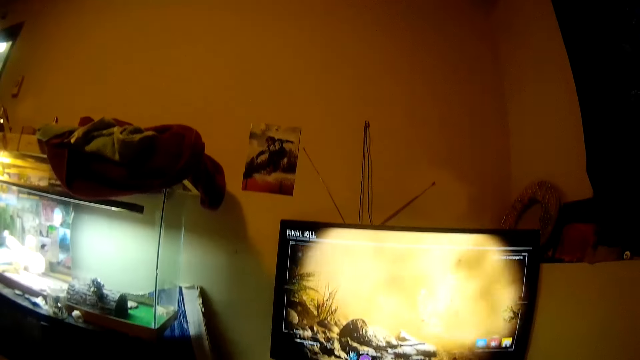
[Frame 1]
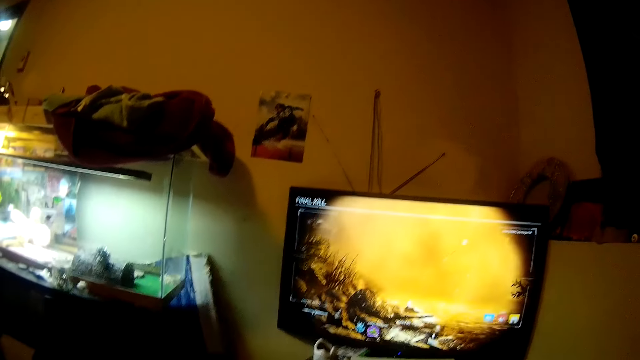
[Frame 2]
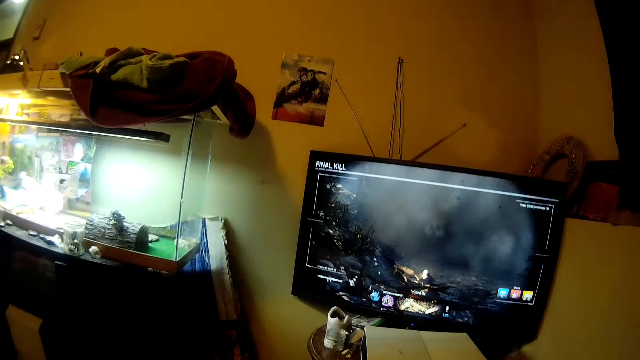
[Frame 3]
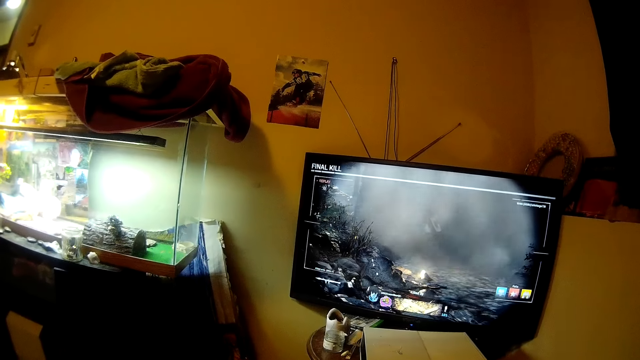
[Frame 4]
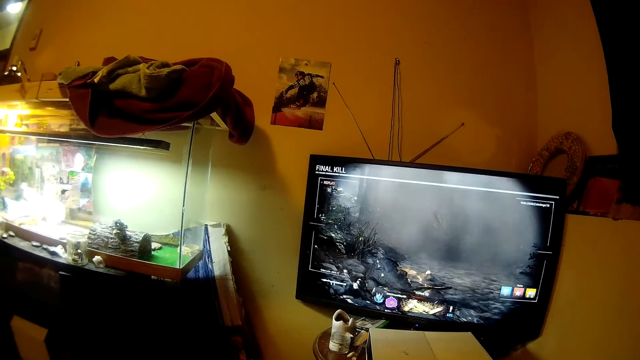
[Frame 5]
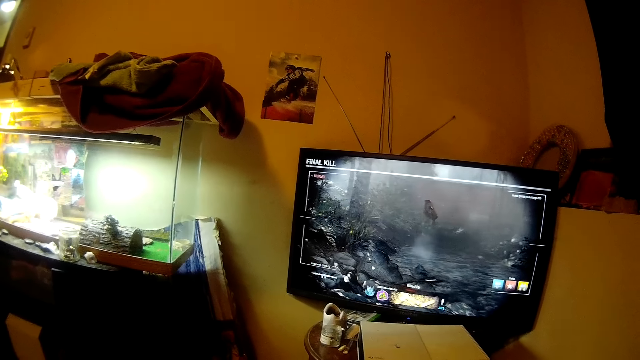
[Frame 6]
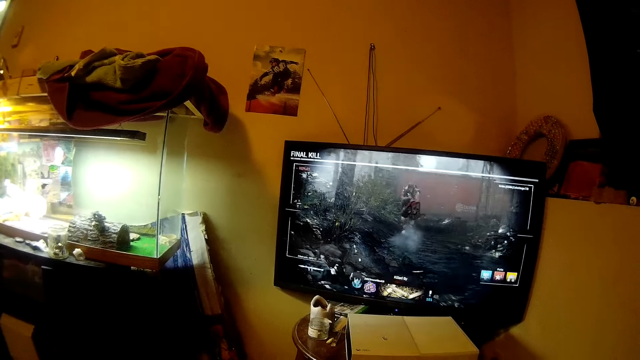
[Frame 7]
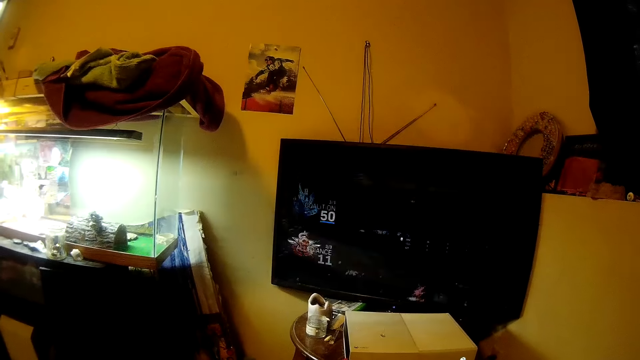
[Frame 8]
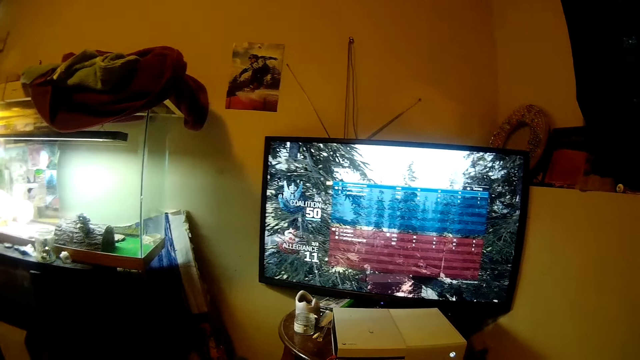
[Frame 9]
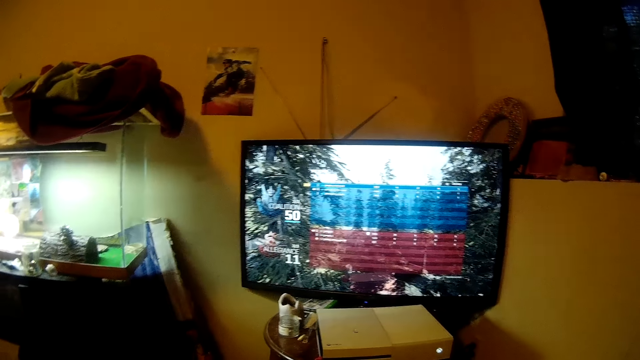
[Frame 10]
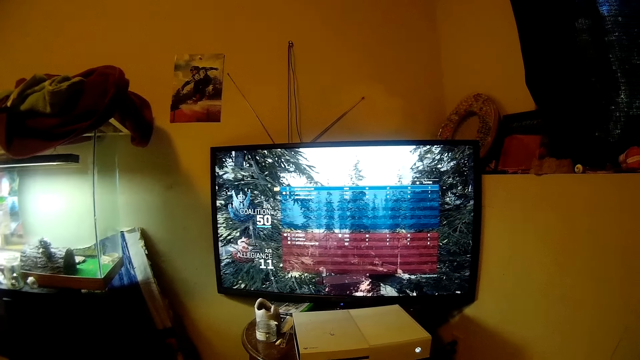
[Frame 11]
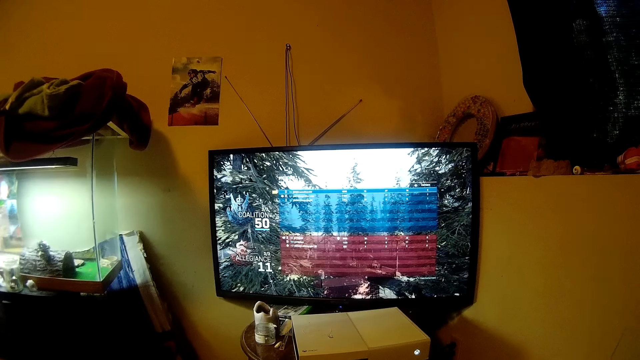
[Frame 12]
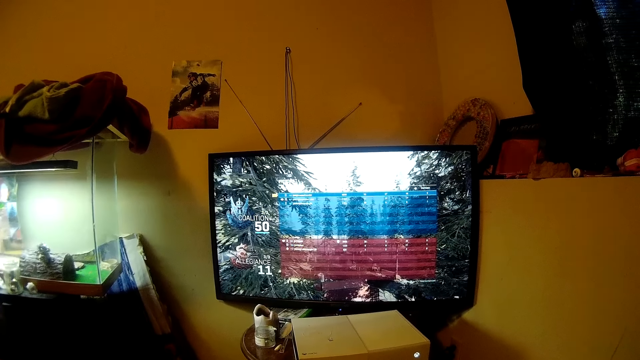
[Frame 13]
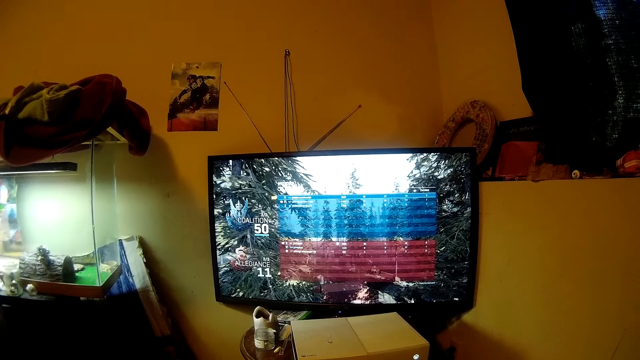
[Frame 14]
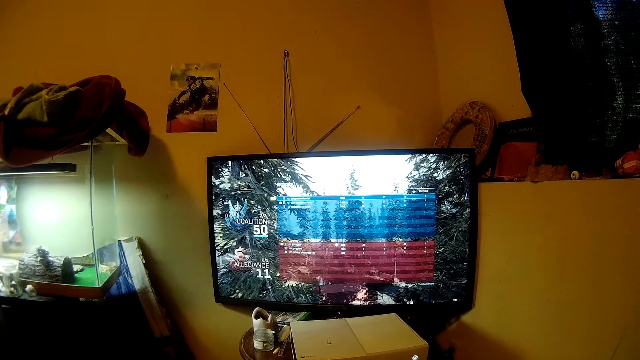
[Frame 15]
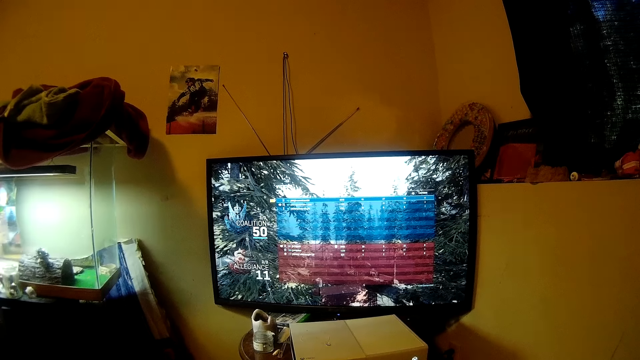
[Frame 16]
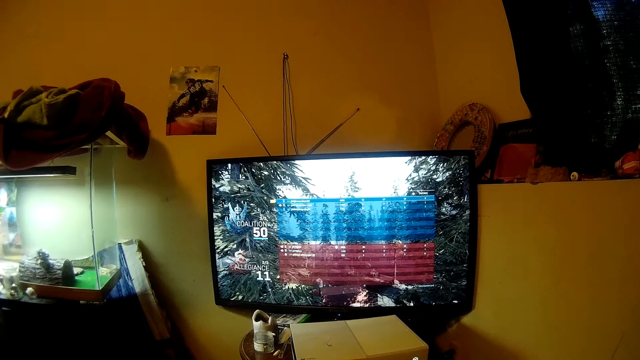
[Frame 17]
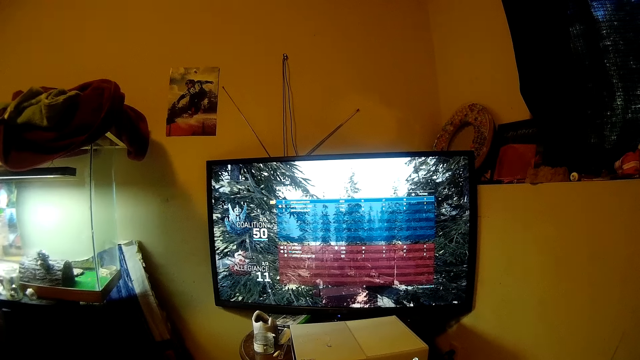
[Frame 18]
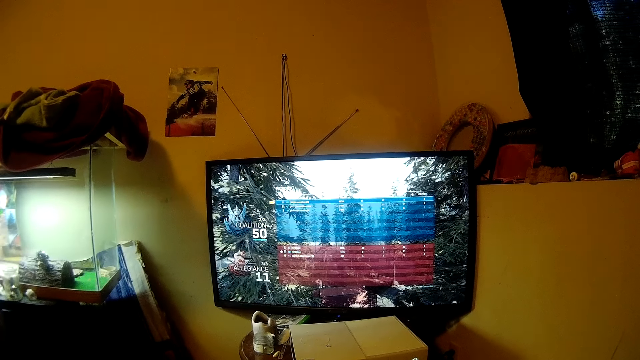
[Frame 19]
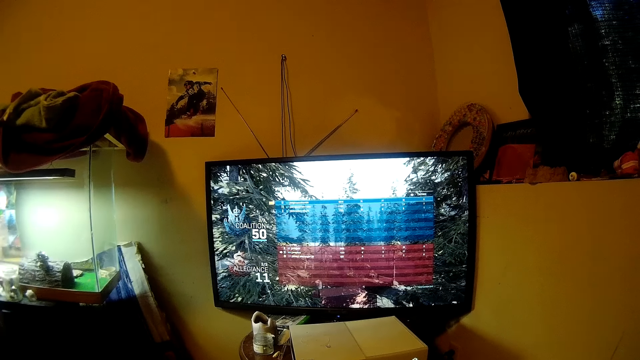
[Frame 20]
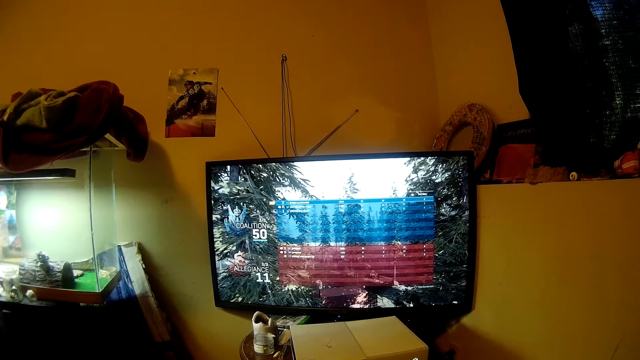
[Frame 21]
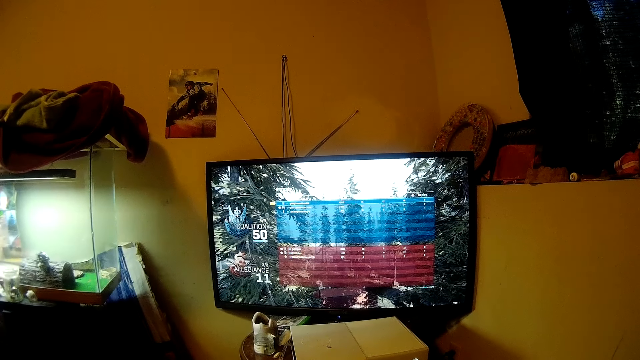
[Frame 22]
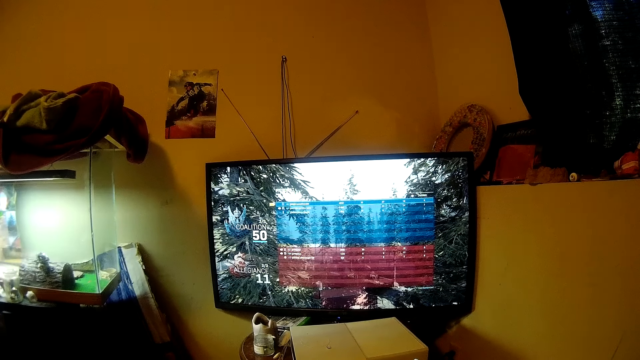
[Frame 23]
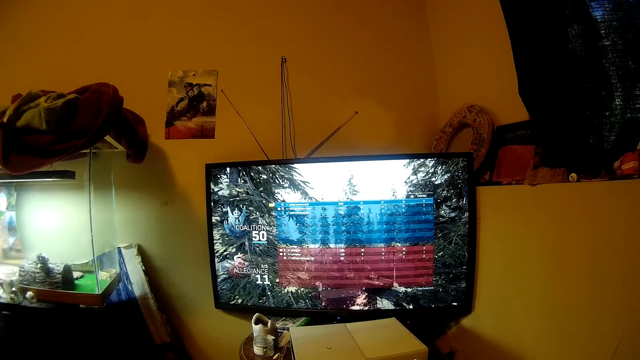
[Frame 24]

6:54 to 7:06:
The camera wearer watches the screen. They play the game.

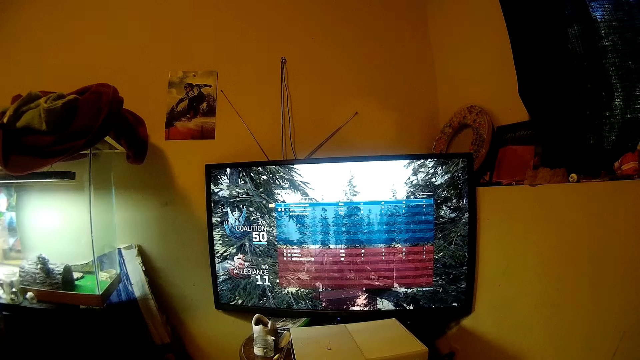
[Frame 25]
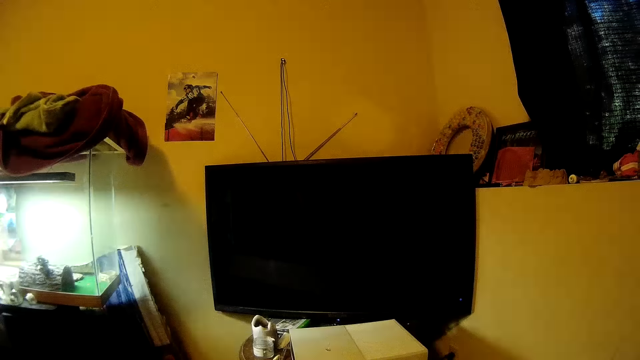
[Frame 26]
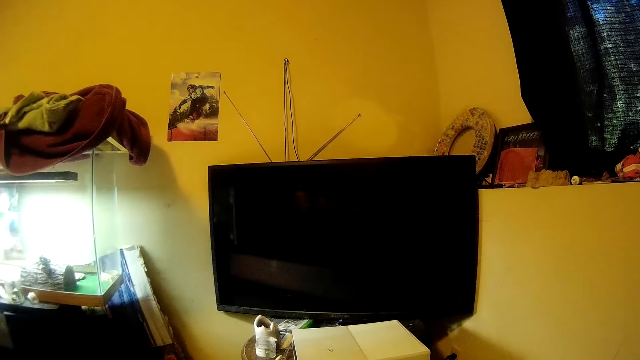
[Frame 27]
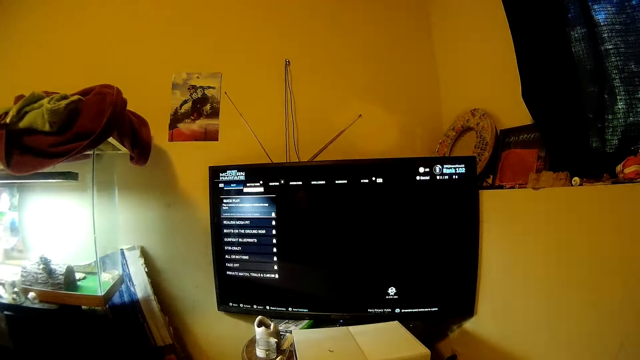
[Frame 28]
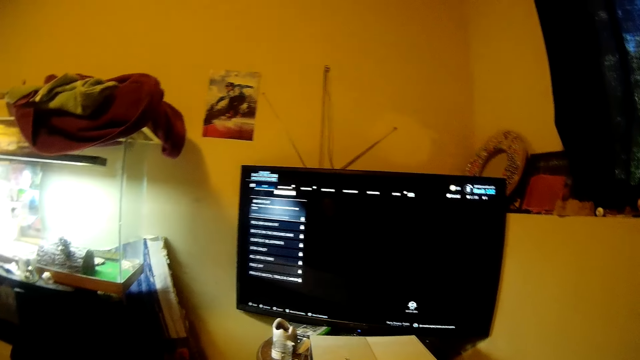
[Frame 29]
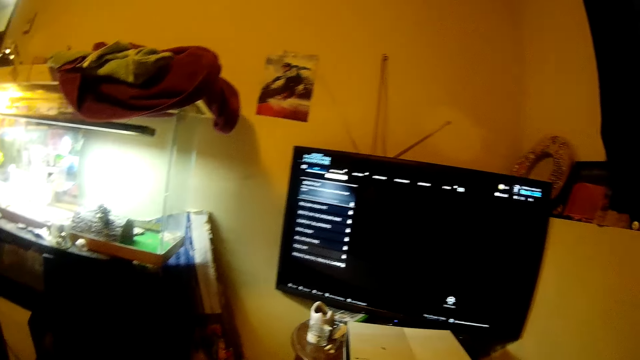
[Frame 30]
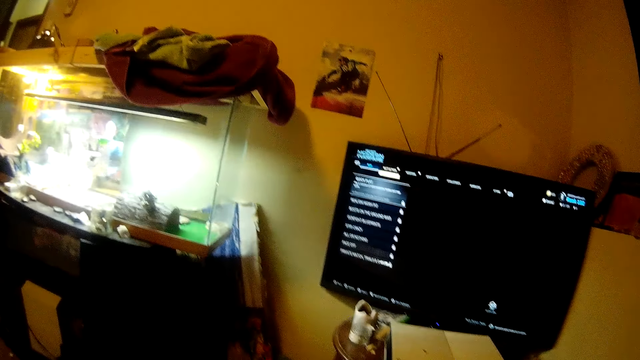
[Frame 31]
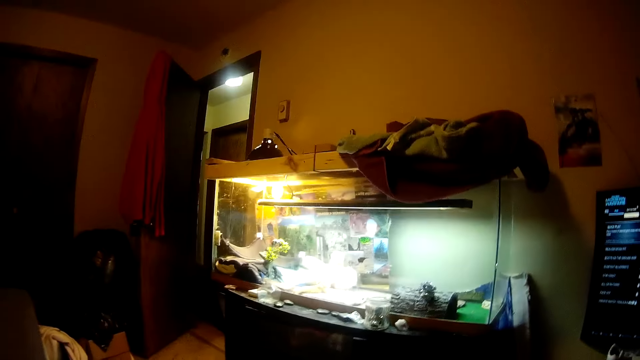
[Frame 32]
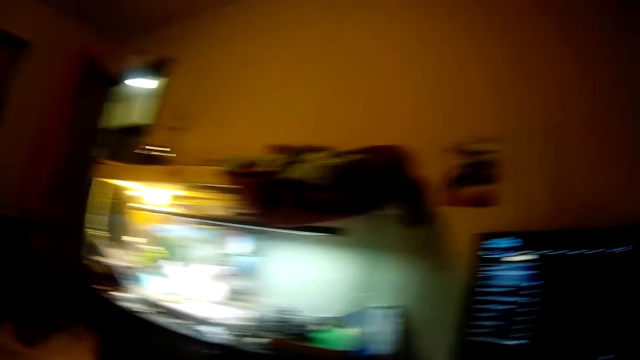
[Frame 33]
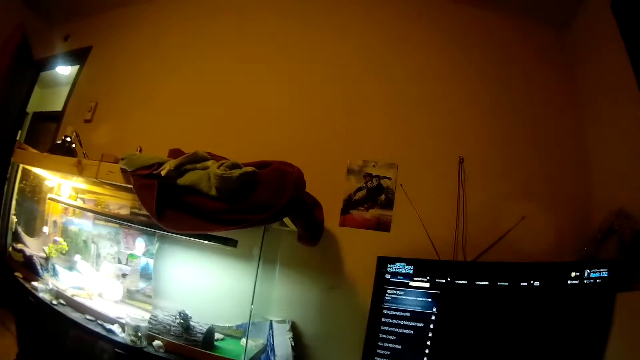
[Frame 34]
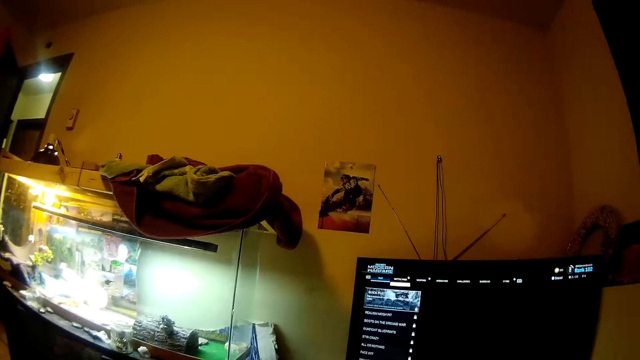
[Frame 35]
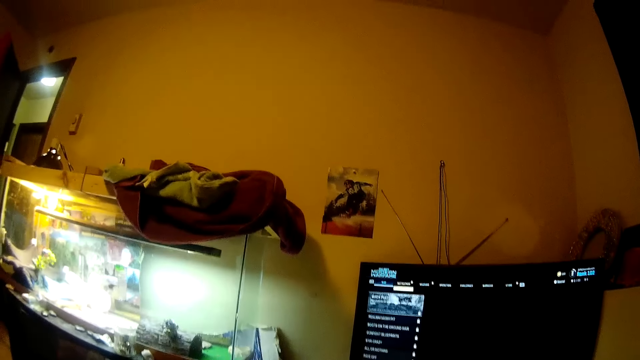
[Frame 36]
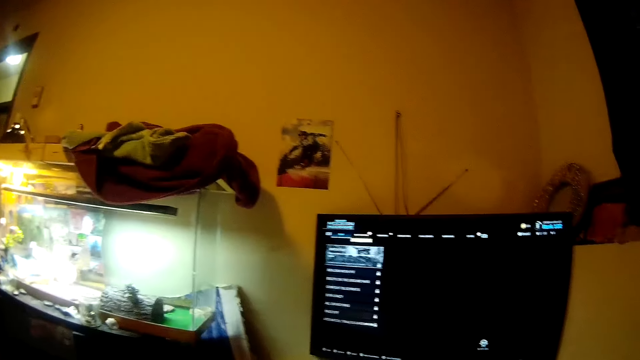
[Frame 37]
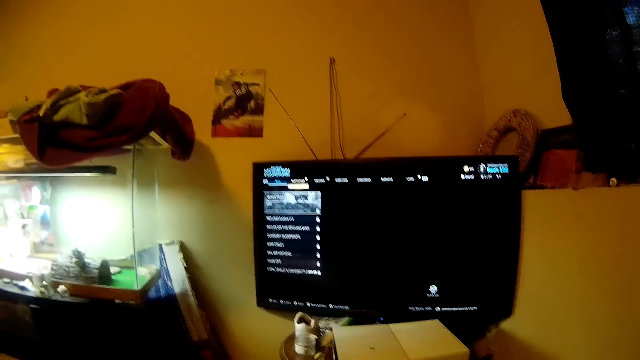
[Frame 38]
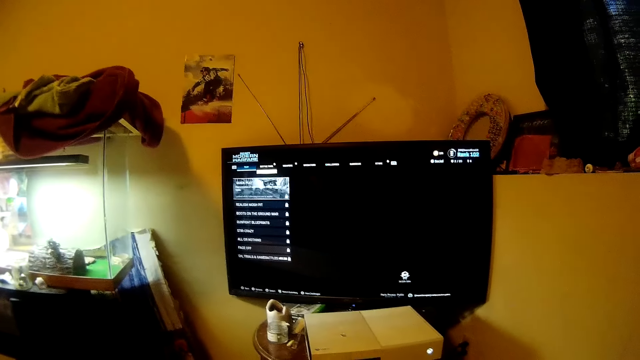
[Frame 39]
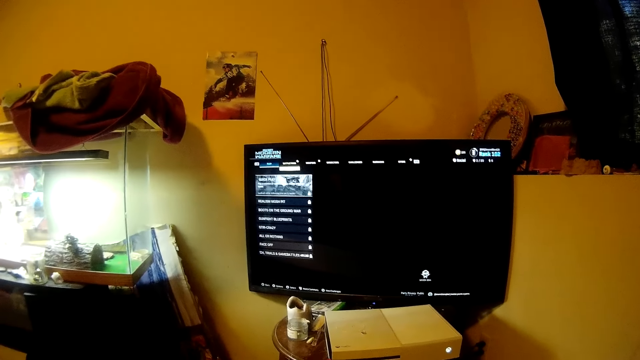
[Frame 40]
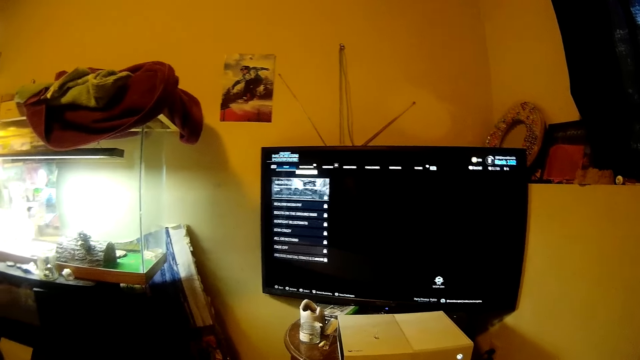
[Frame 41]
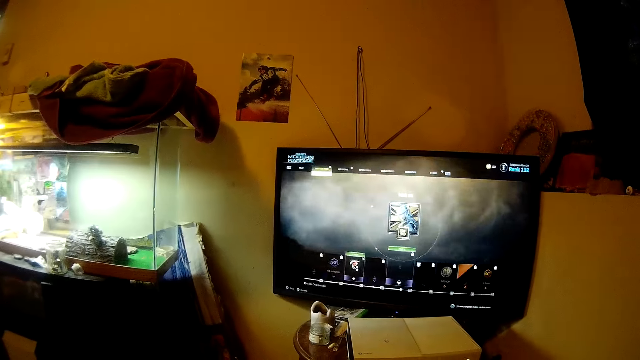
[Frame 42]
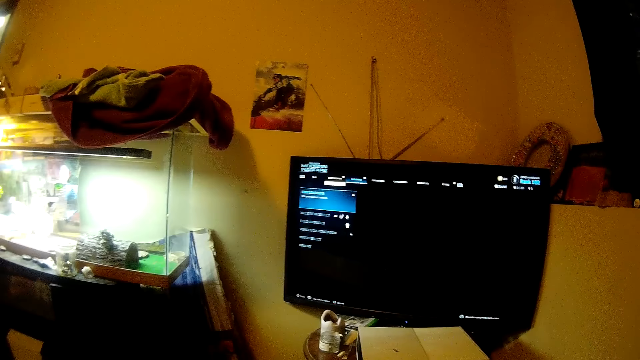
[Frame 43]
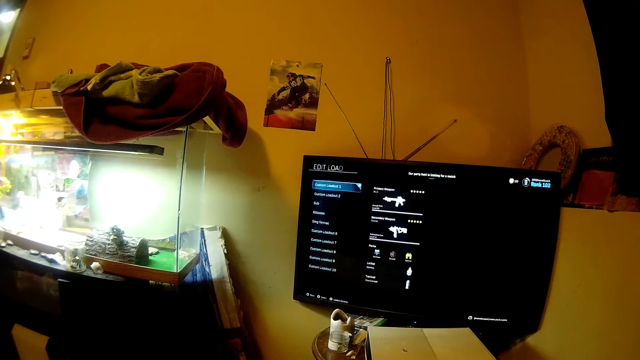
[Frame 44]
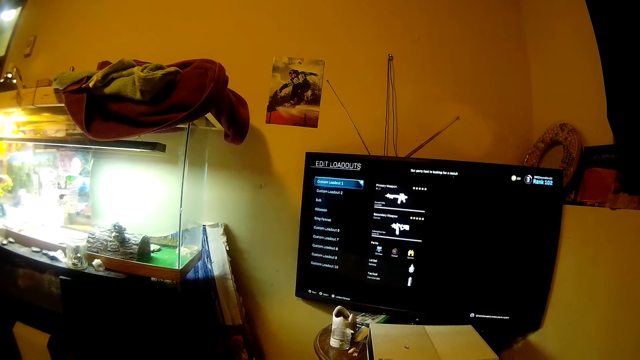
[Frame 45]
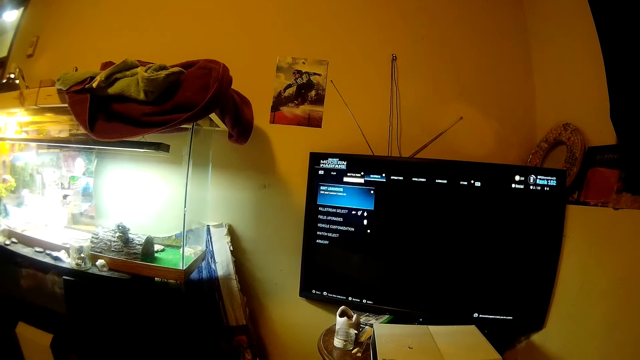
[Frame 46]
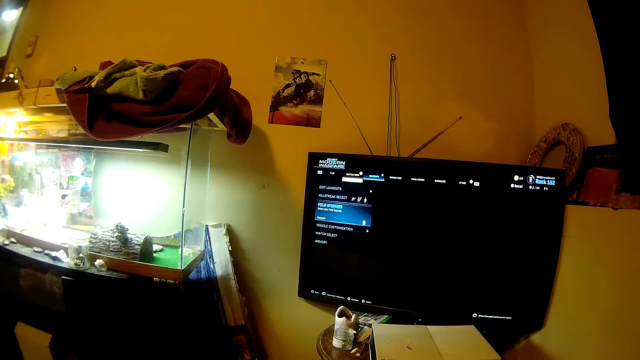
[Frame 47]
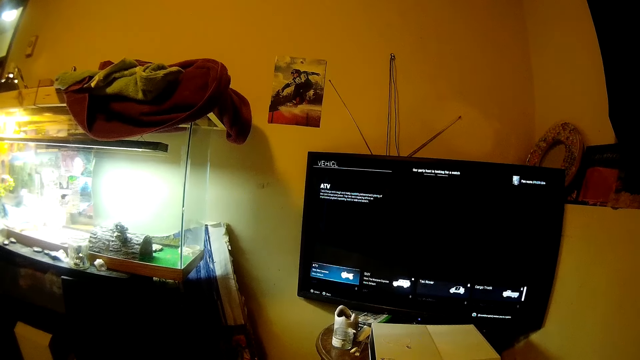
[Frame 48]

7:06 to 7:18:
The camera wearer talks. They control the game.
